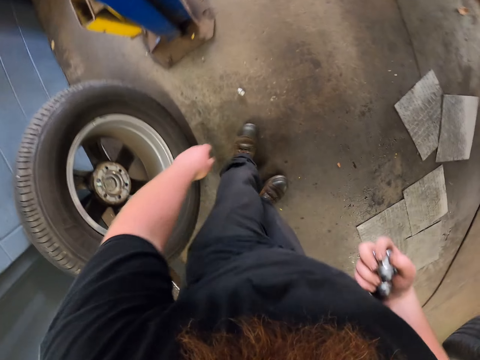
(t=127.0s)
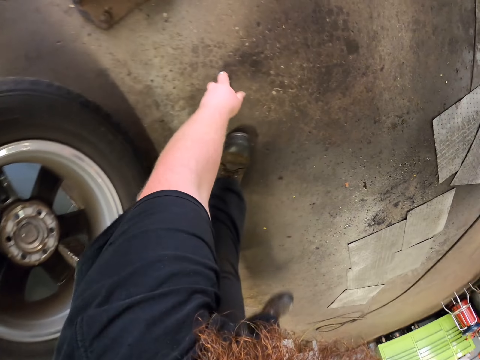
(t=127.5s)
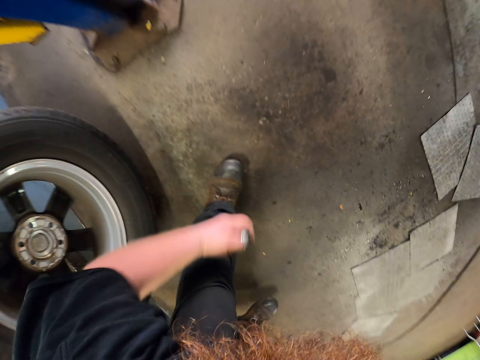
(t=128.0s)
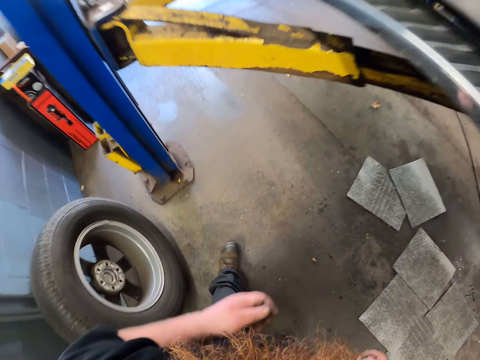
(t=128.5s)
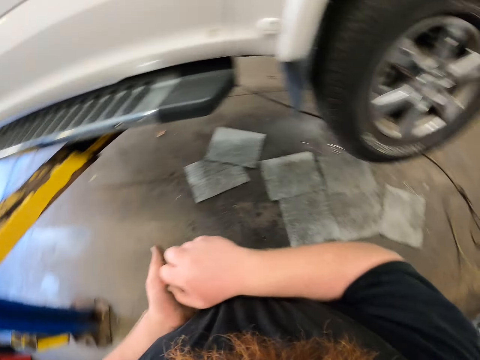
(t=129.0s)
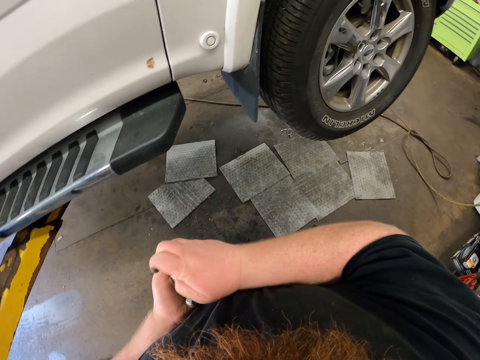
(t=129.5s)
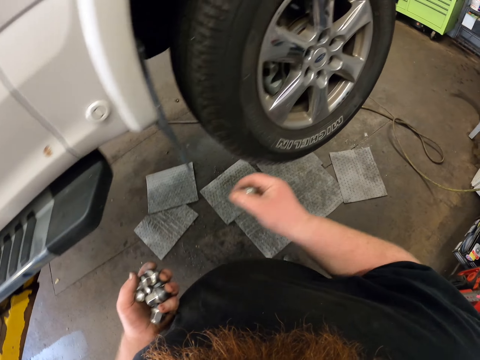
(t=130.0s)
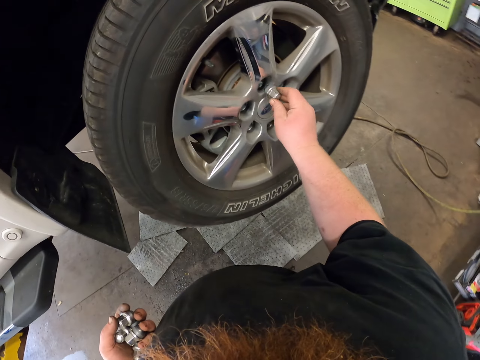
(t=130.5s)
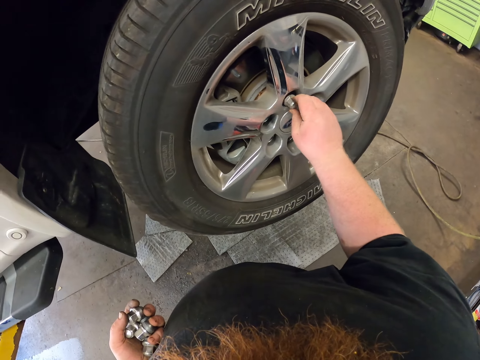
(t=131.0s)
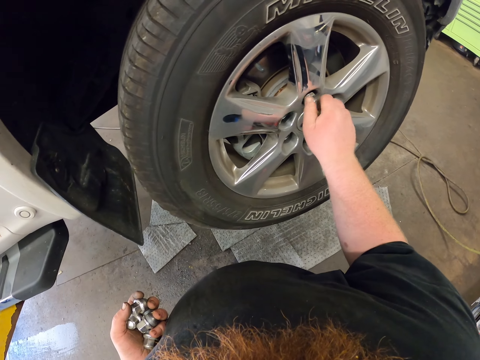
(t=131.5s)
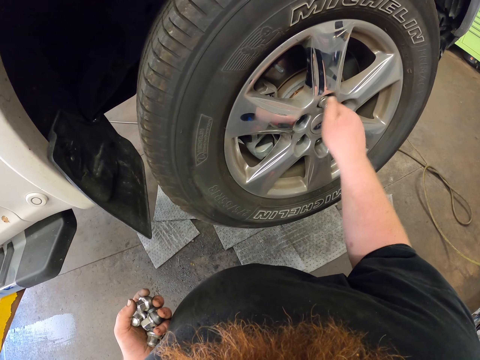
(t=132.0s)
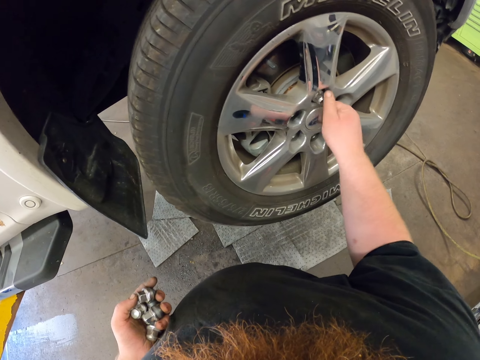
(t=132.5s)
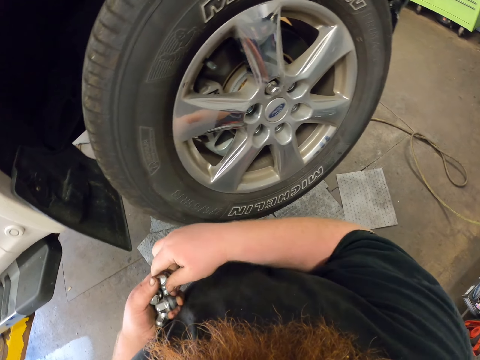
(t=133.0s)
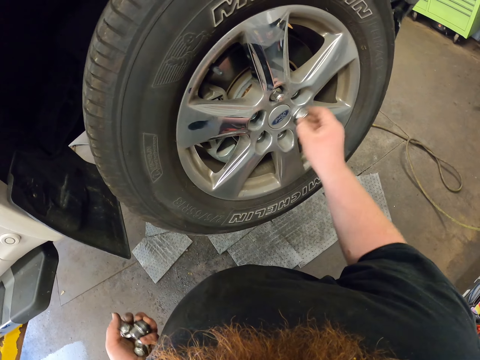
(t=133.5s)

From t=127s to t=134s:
The camera wearer picks the lug nuts. They drop the lug nuts on the left hand. They put the lug nuts on the tire rim. They pick lug nuts.

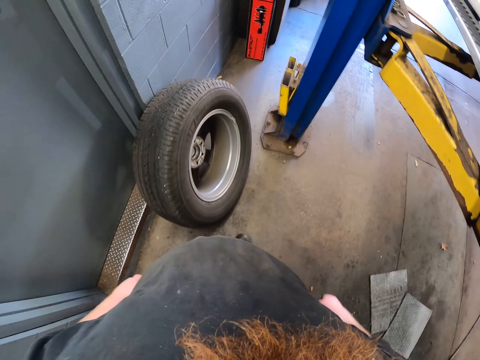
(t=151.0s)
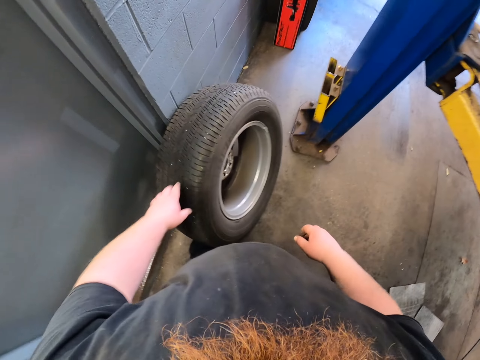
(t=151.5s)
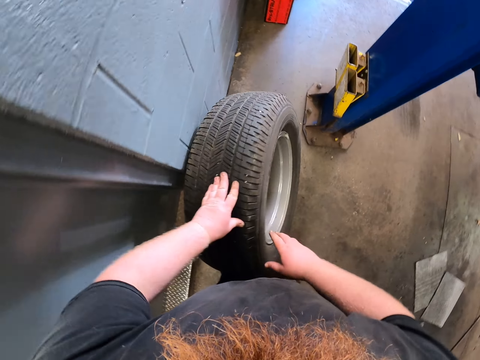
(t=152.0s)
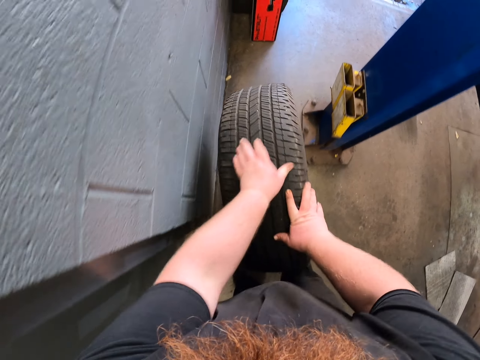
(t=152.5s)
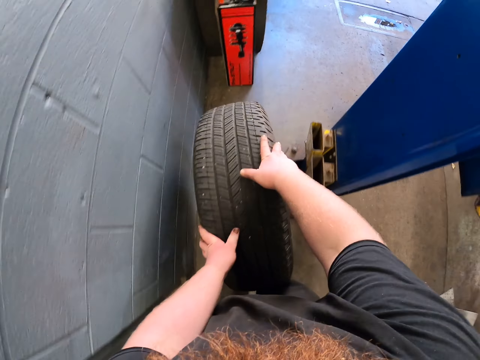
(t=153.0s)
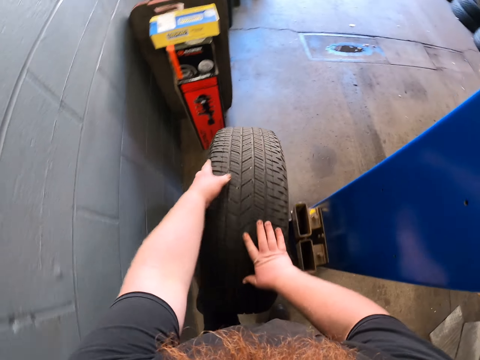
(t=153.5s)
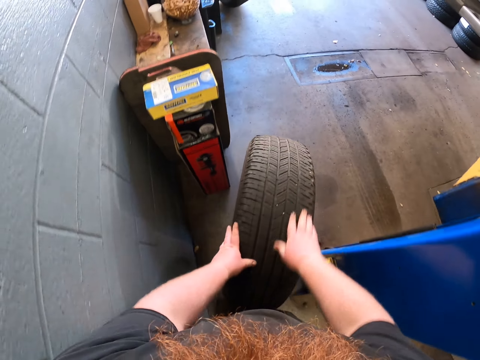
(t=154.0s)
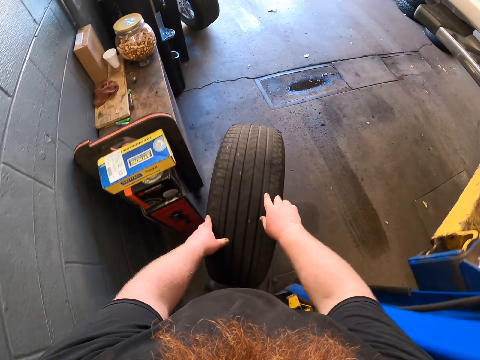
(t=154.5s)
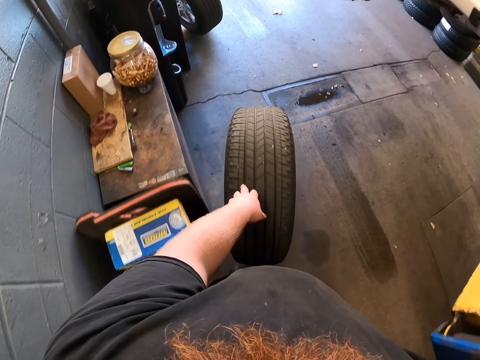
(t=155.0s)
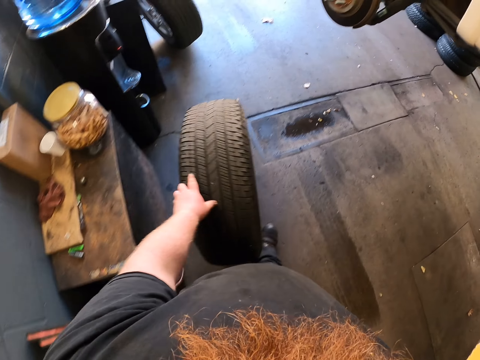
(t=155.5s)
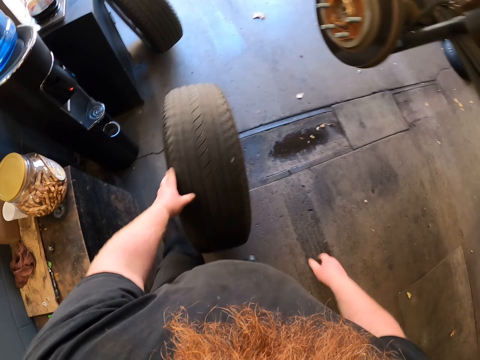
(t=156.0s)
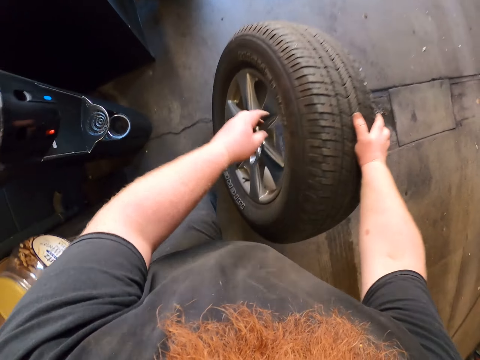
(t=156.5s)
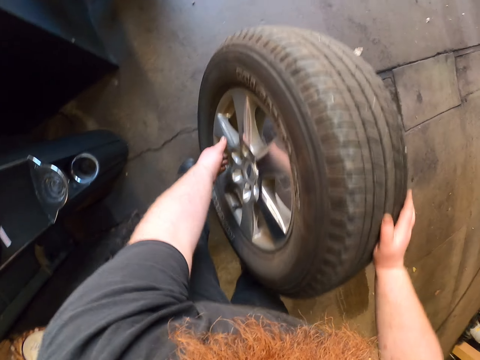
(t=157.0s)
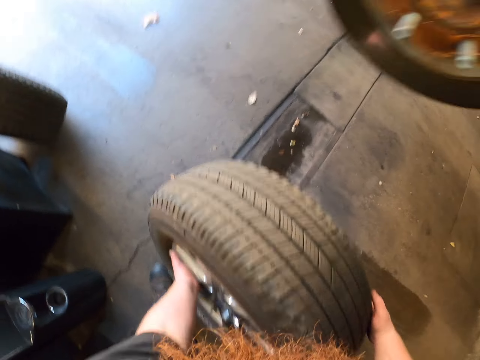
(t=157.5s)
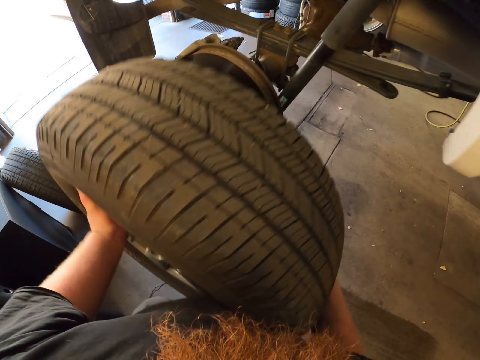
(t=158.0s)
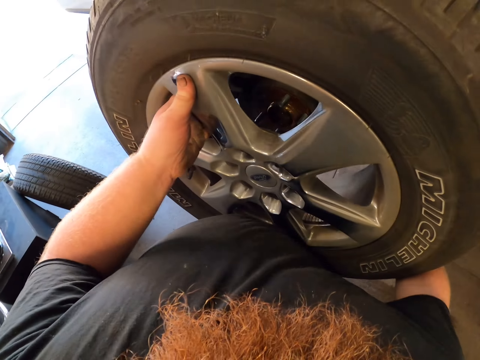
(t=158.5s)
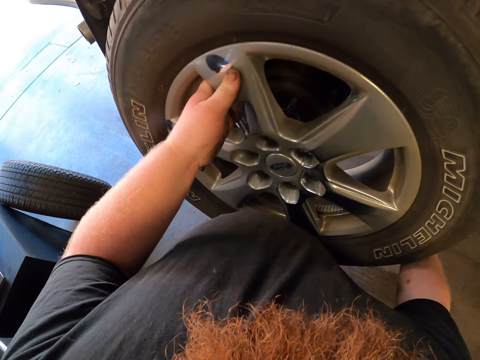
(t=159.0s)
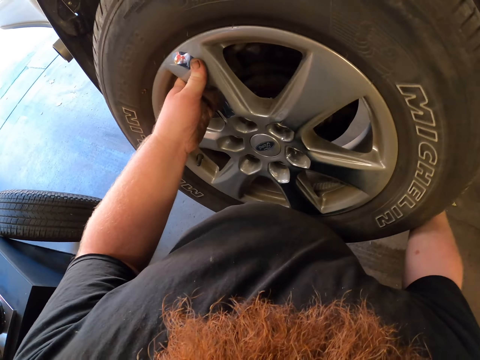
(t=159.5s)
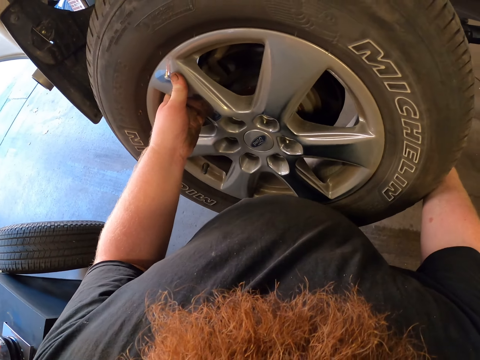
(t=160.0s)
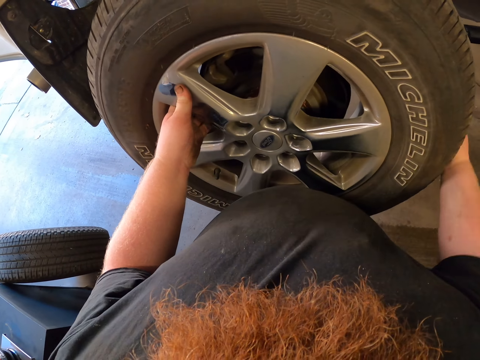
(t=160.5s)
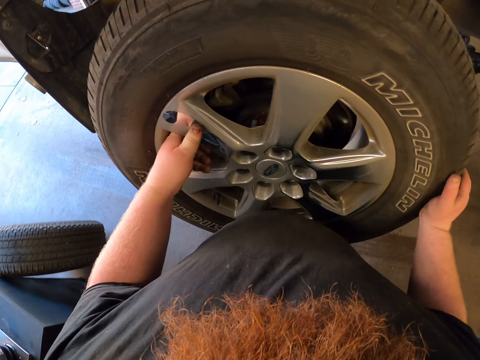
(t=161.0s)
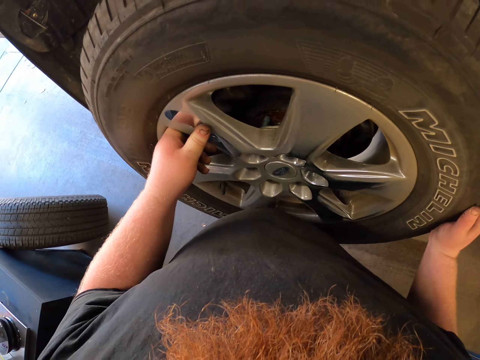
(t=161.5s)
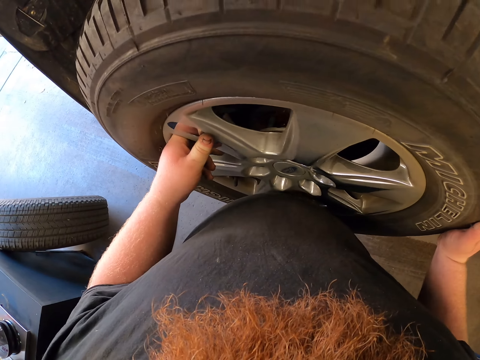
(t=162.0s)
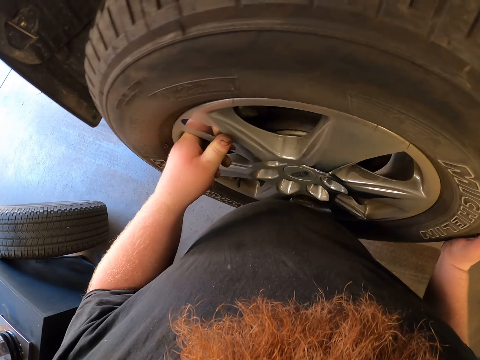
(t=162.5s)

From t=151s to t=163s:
The camera wearer walks. They ride a tire. They move the tire. They lift the tire. They put the tire on the car axle.

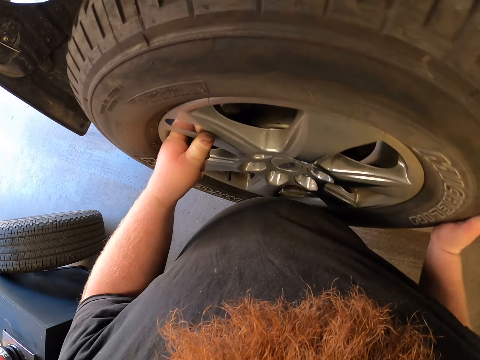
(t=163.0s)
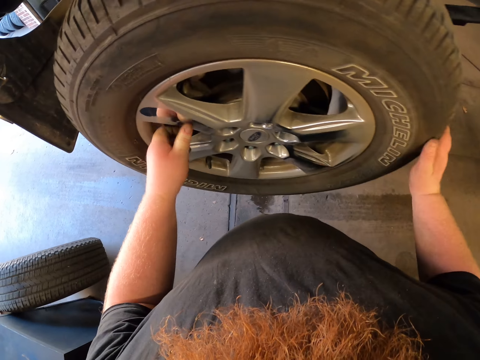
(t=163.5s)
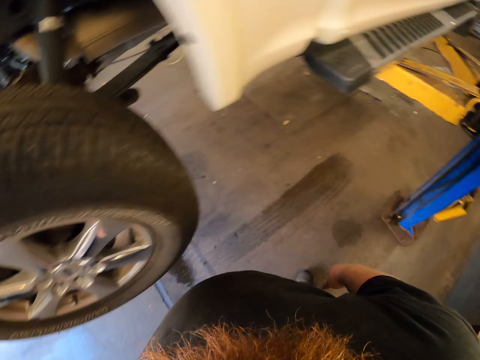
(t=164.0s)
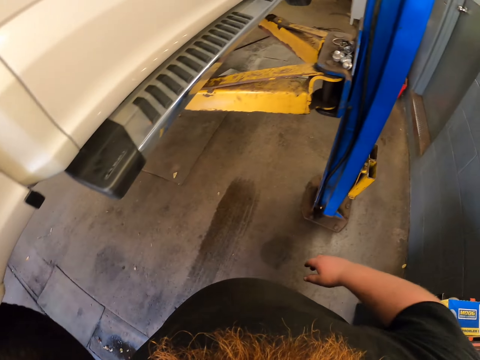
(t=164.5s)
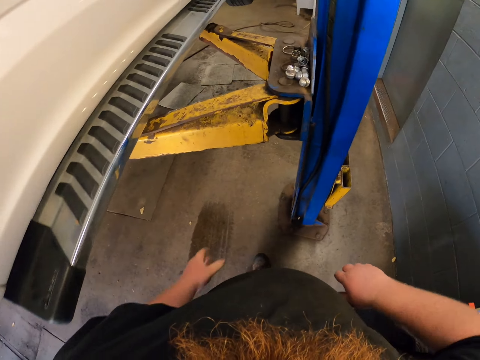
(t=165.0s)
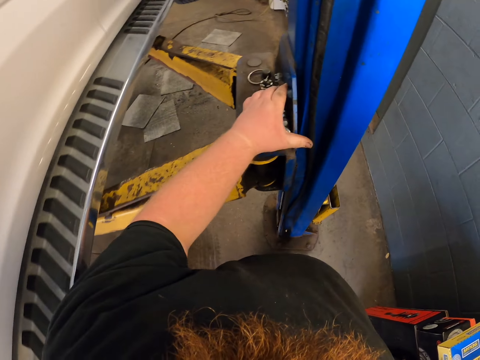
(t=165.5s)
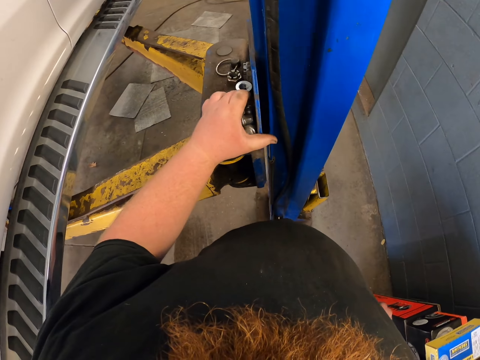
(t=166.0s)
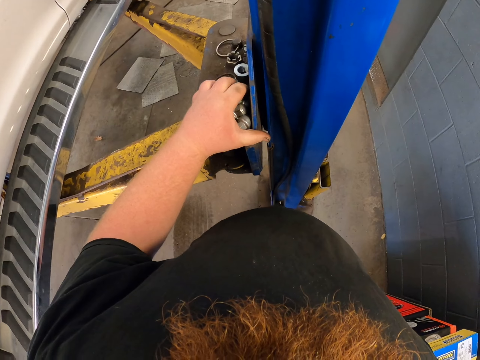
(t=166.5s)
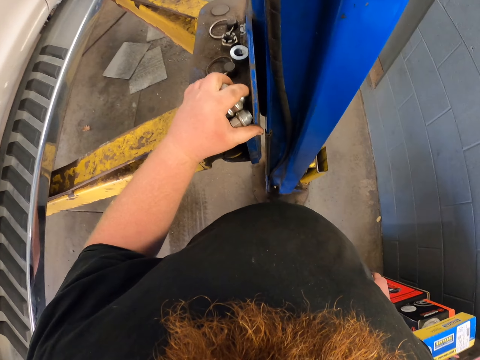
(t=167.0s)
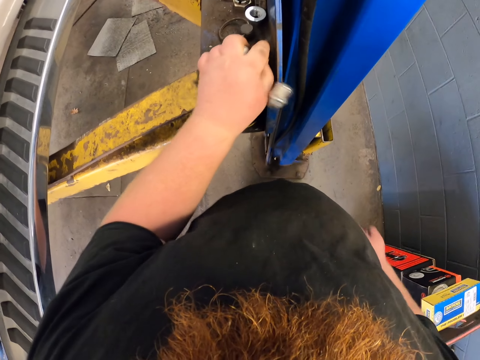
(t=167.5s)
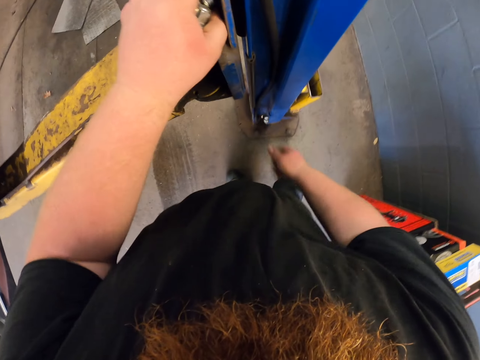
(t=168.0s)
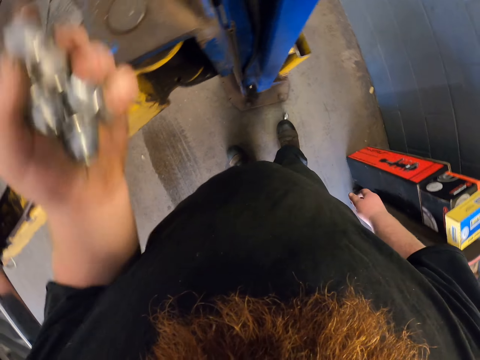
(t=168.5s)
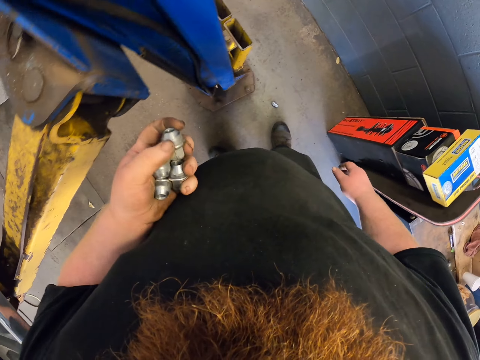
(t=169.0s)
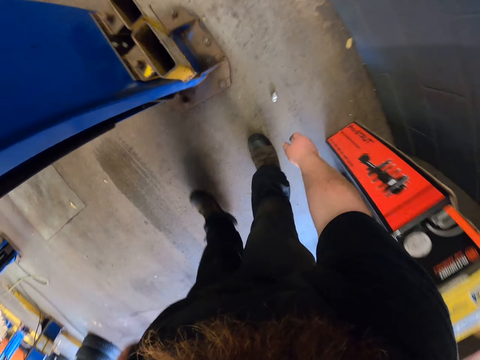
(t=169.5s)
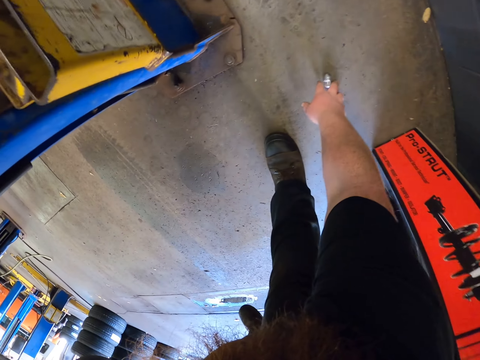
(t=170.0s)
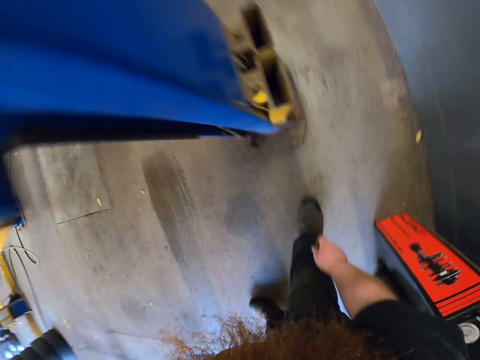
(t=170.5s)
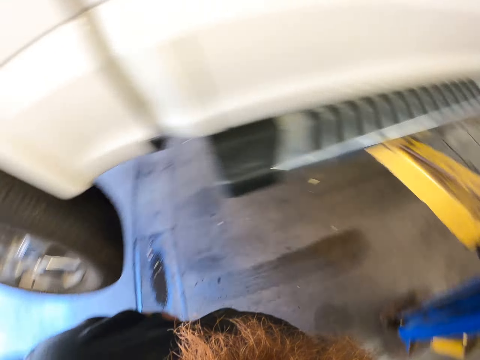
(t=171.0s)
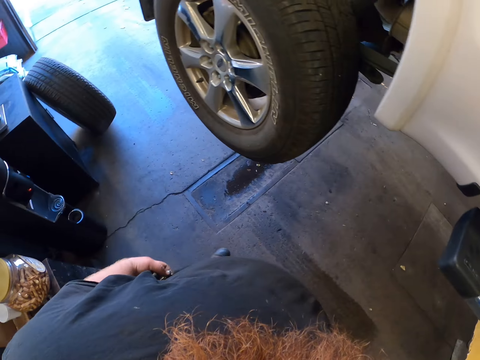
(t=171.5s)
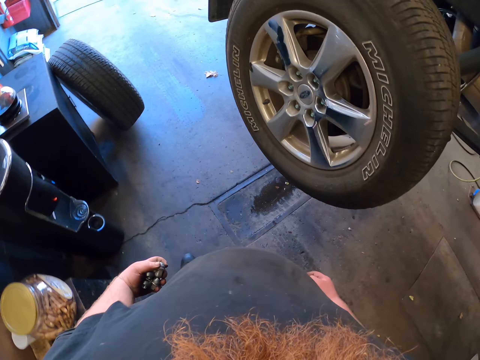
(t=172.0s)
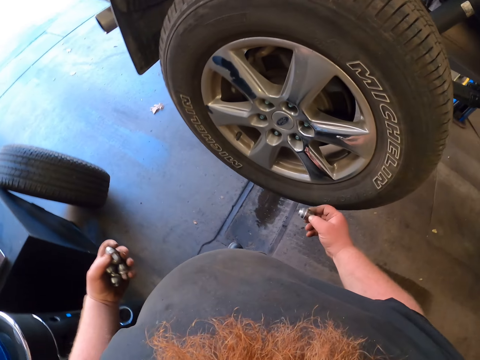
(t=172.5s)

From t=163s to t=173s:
The camera wearer walks. They pick lug nuts. They drop the lug nuts. They pick a lug nut. They walk around.
